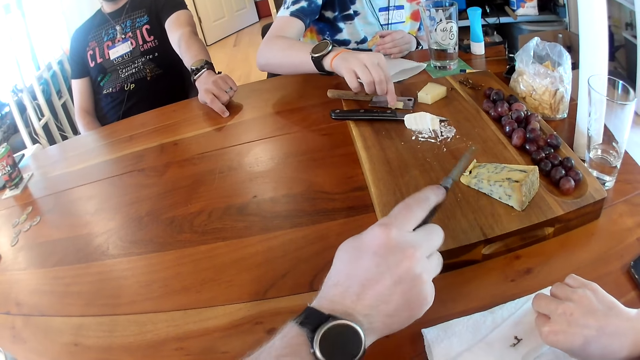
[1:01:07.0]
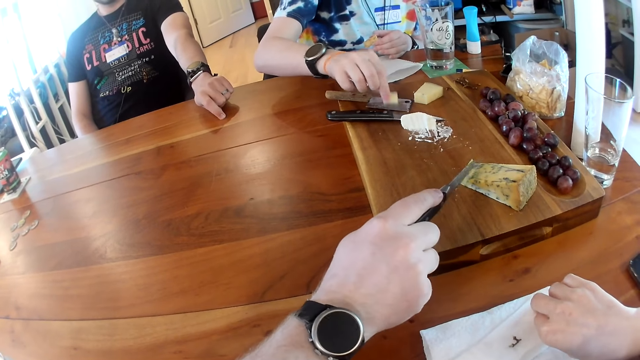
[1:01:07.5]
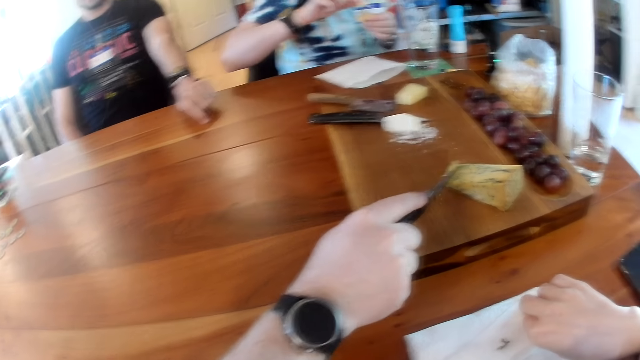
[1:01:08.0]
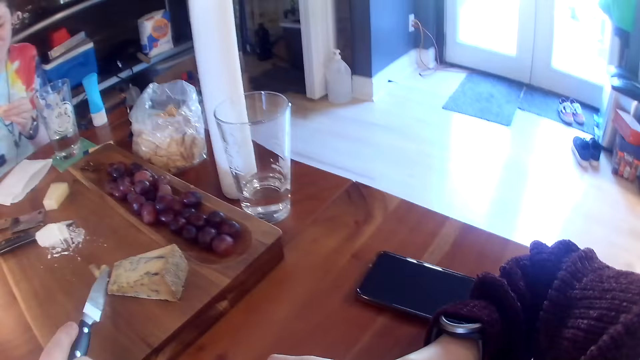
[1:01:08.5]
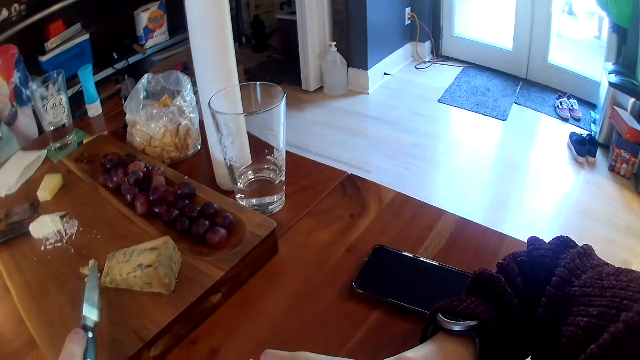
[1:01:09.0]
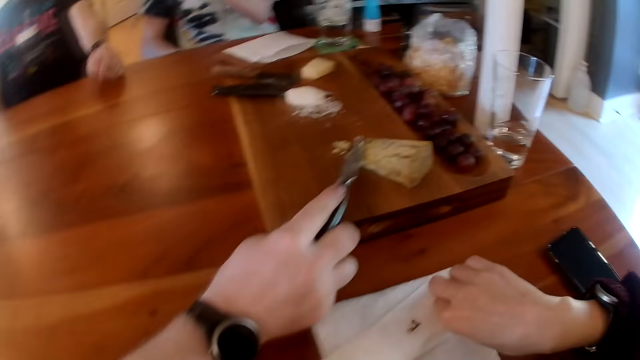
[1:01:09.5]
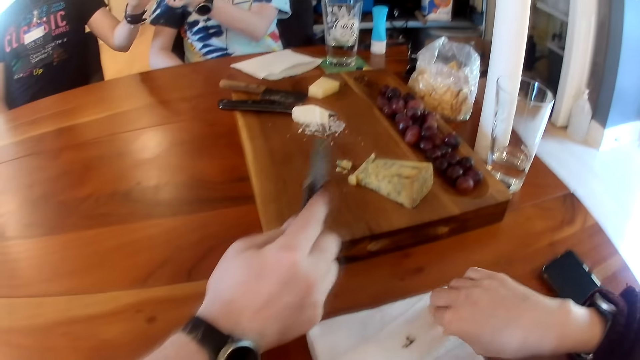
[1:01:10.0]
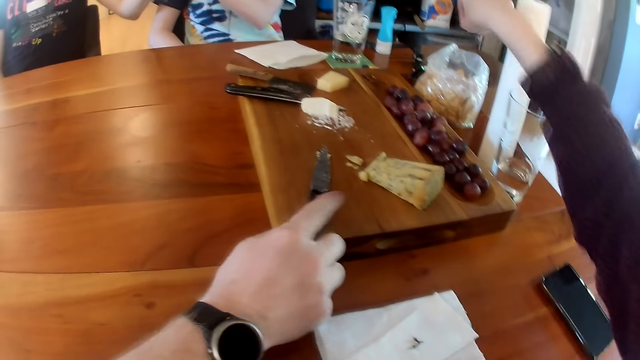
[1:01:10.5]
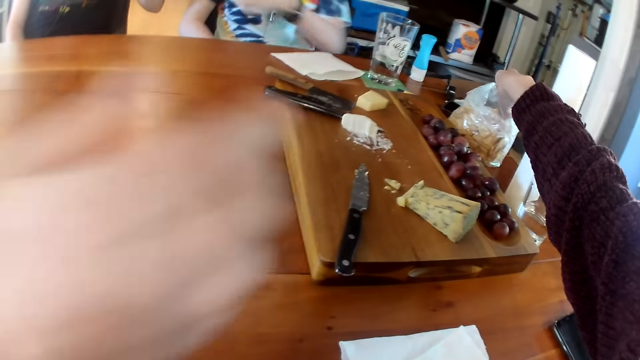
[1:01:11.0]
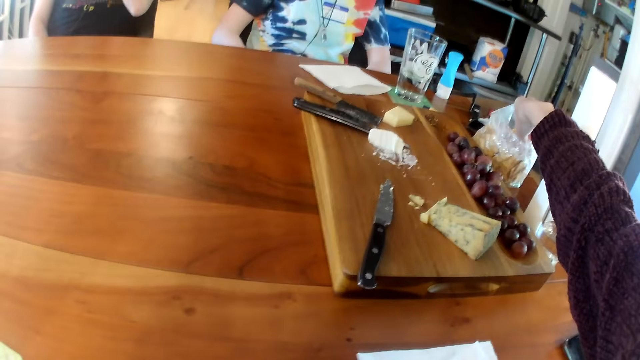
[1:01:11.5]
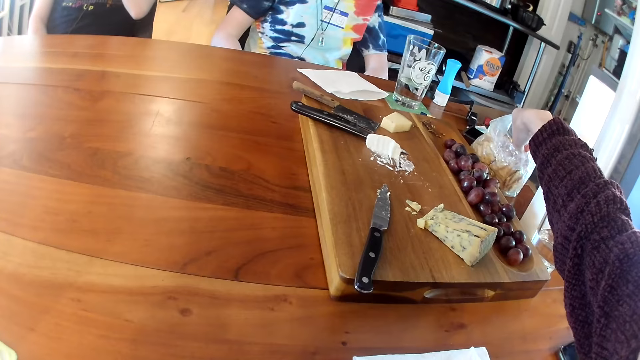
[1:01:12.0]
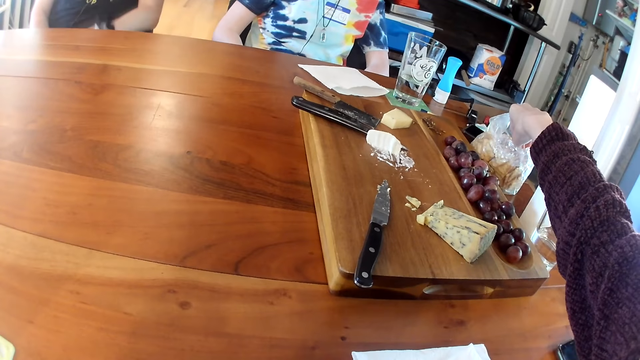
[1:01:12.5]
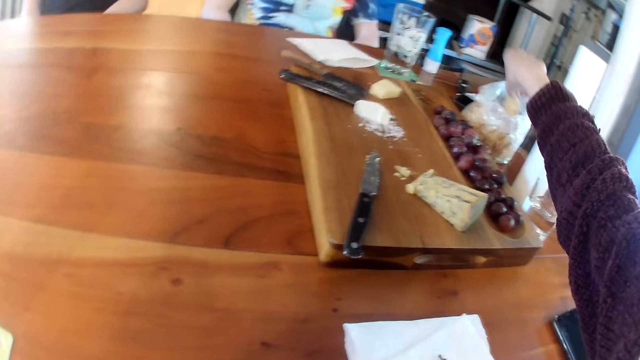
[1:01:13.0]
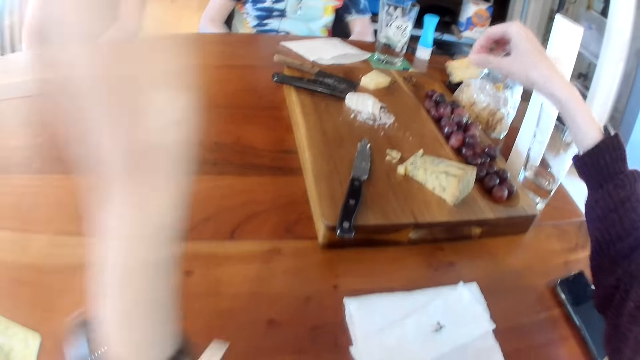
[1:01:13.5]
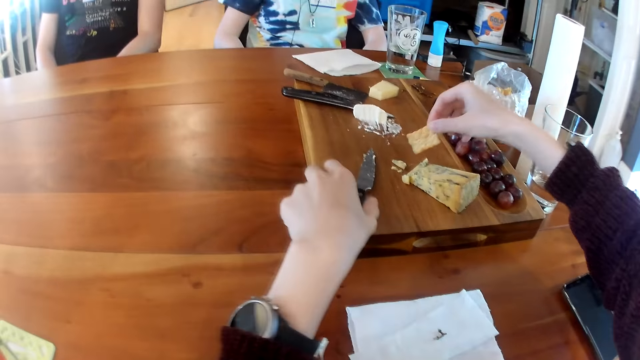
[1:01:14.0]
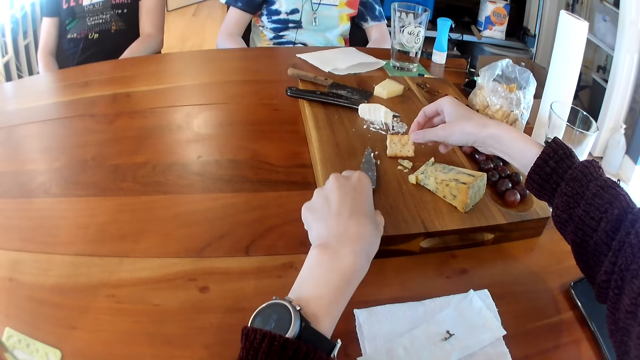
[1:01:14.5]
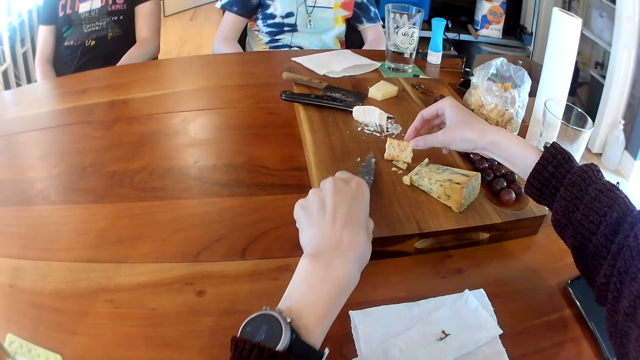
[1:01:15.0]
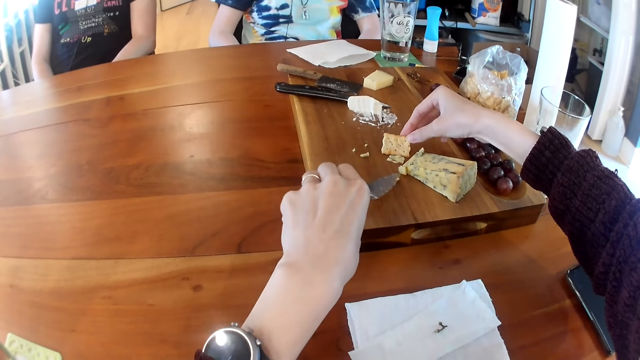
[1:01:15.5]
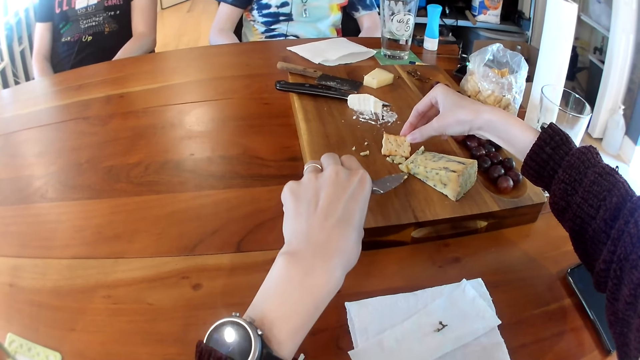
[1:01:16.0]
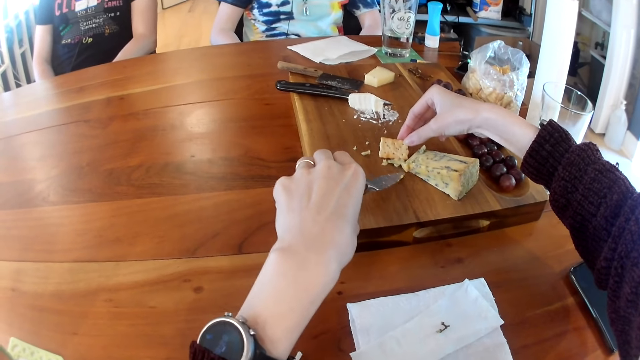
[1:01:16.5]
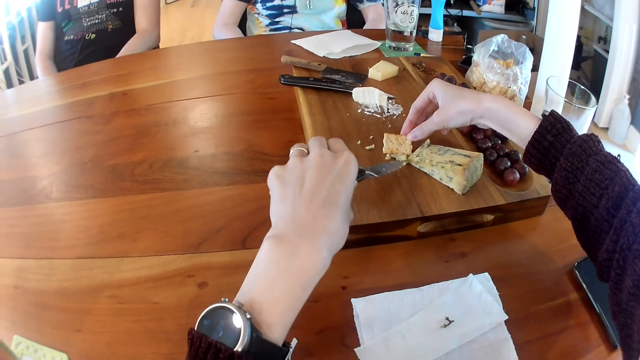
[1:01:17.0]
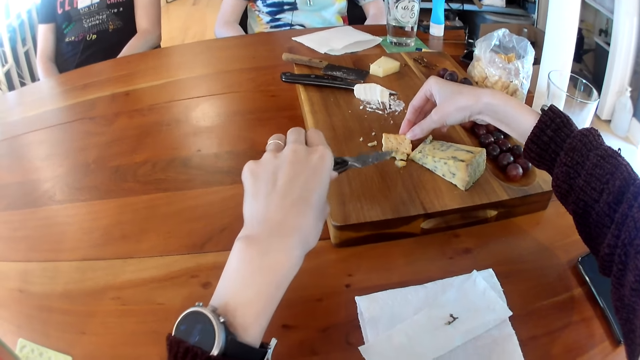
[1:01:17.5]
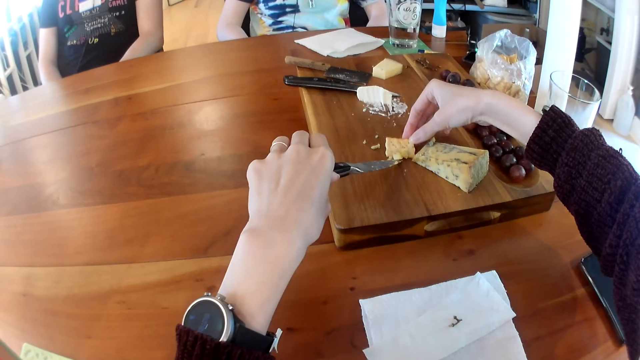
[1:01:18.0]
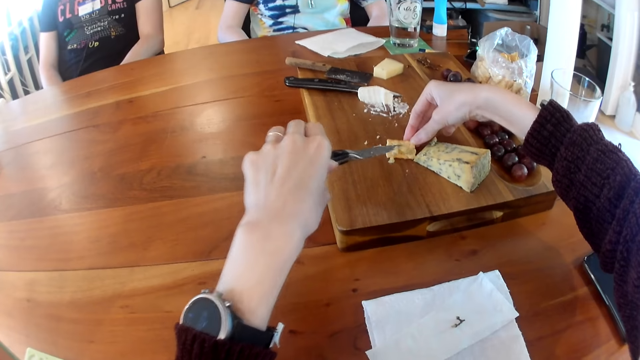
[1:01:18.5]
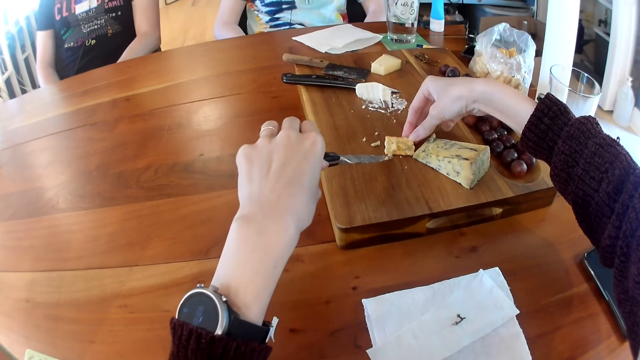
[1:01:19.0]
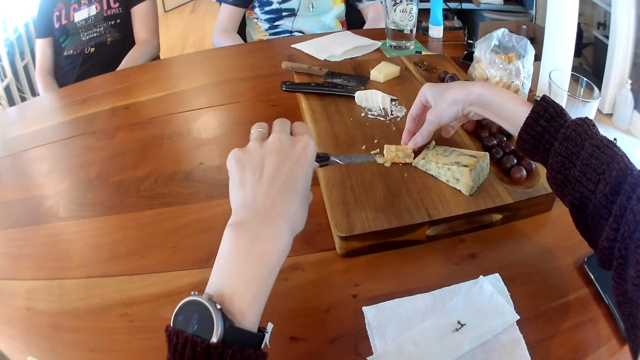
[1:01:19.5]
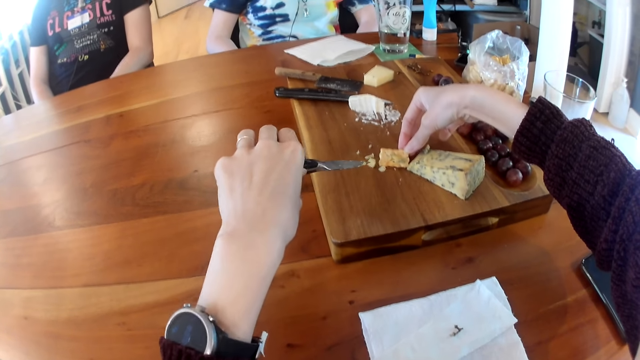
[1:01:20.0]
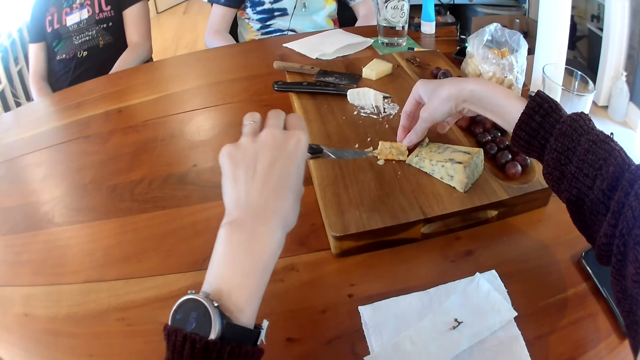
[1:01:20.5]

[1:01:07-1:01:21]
The woman takes the cheese from the blade of the knife with her right hand. The man cuts a piece of cheese on the wooden tray with the knife in his right hand. The camera wearer interacts with the man and the woman. The man drops the knife on the board on top of the table. The camera wearer takes biscuits from the polythene bag on the table with her right hand. She picks up the knife from the wooden tray with her left hand. She places the biscuit on the wooden tray with her right hand. She puts cheese from the wooden tray on the biscuit with the knife in her left hand.

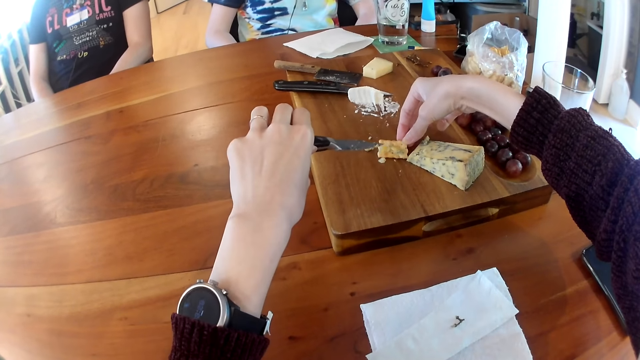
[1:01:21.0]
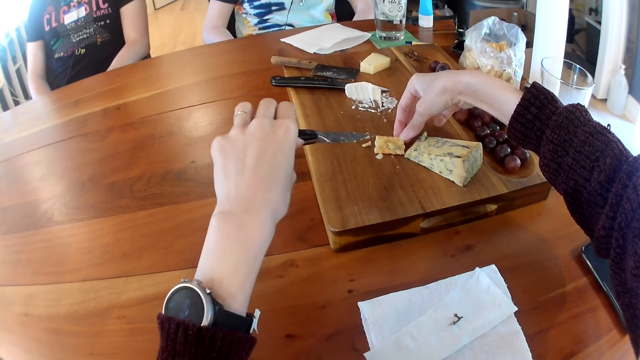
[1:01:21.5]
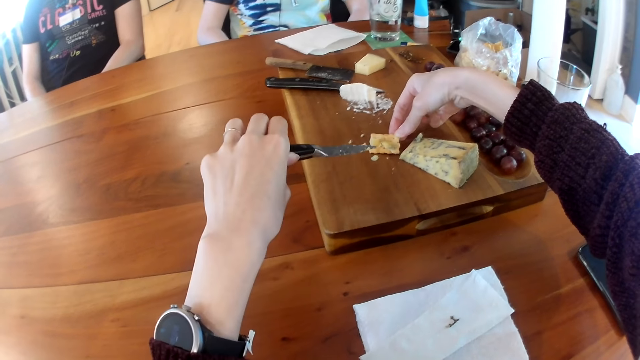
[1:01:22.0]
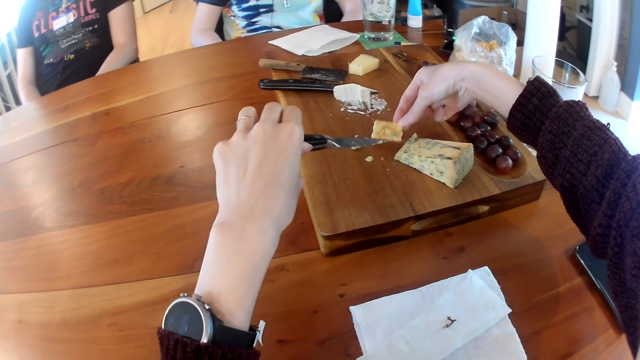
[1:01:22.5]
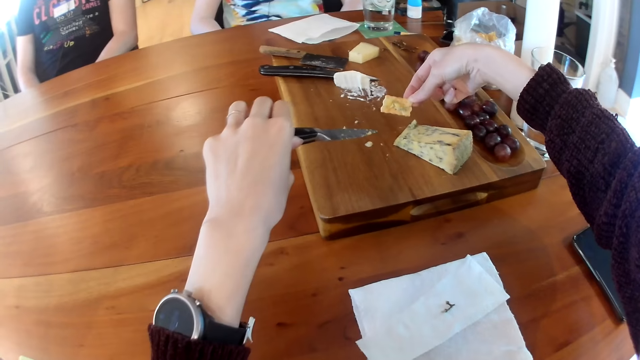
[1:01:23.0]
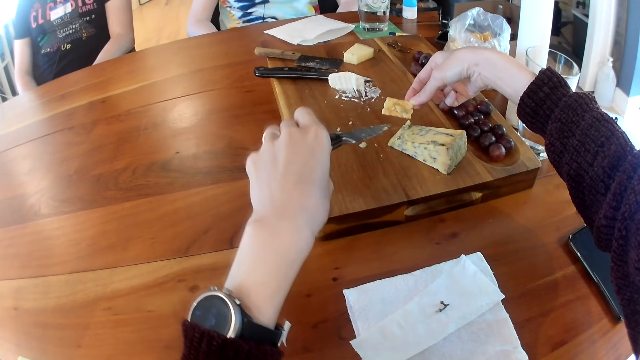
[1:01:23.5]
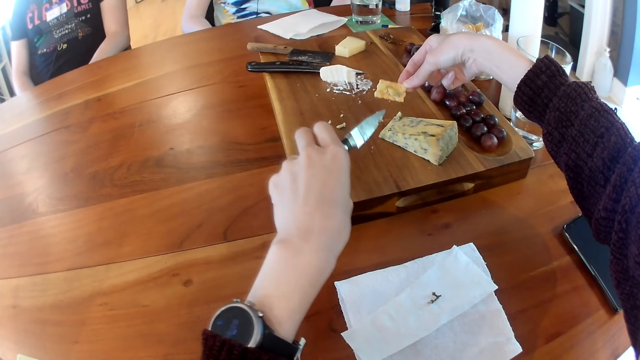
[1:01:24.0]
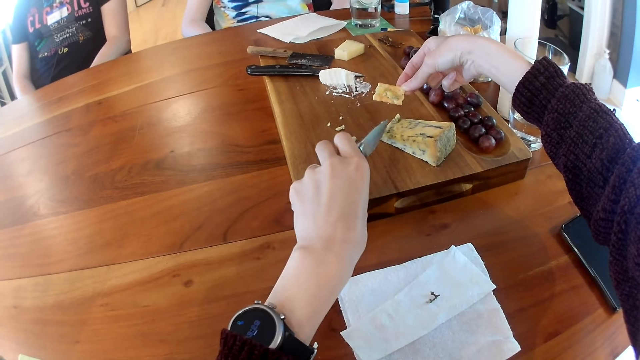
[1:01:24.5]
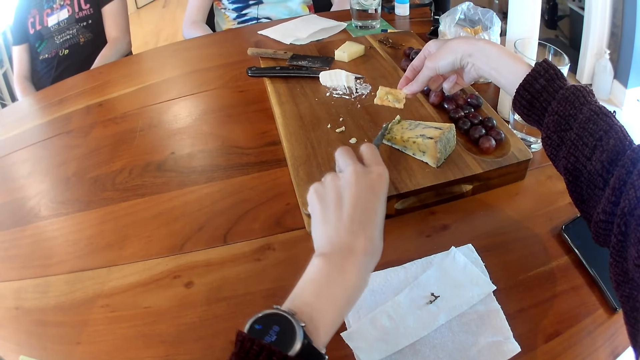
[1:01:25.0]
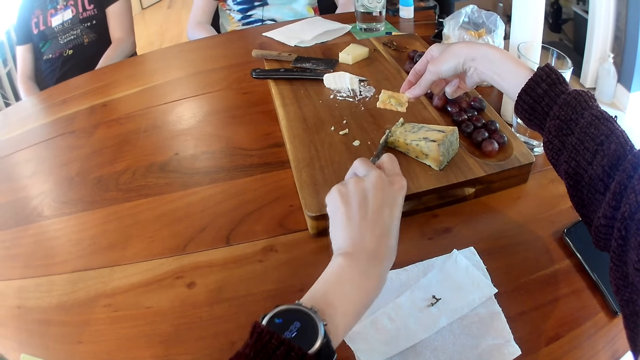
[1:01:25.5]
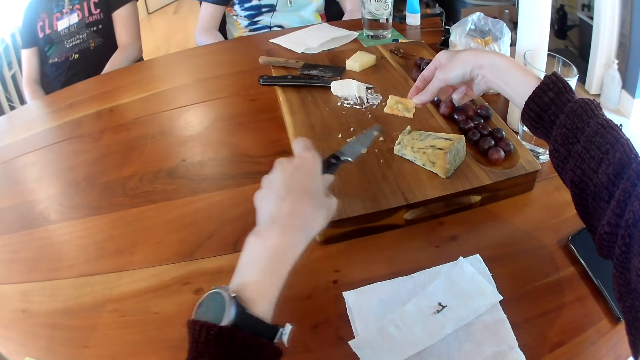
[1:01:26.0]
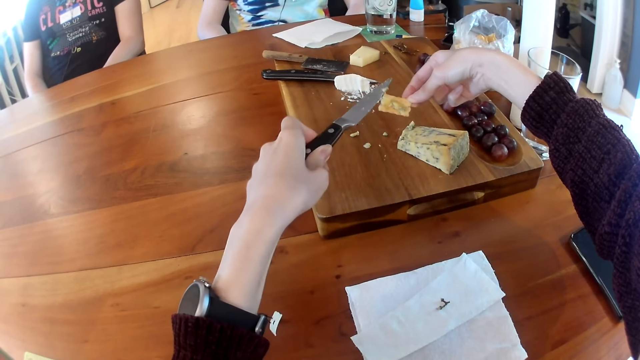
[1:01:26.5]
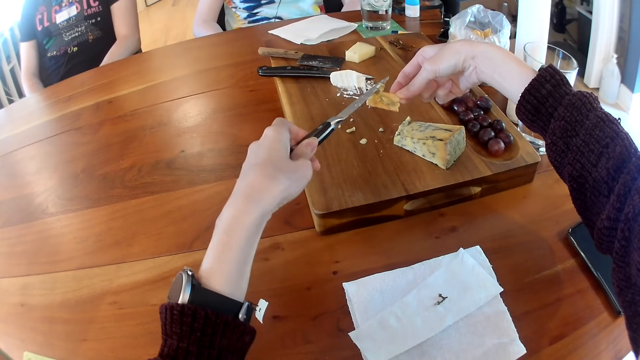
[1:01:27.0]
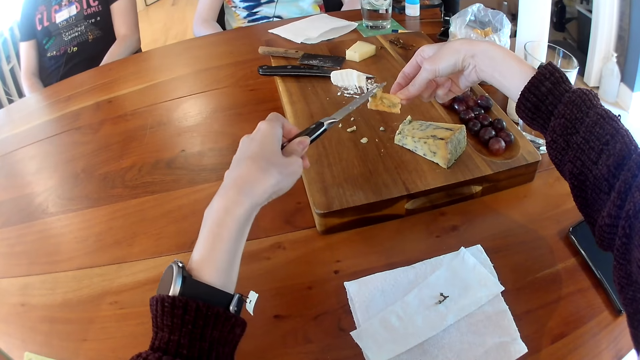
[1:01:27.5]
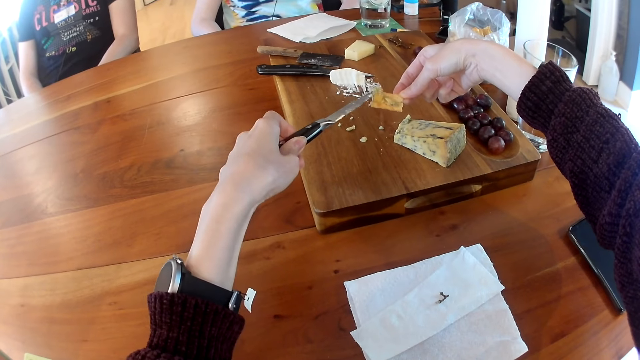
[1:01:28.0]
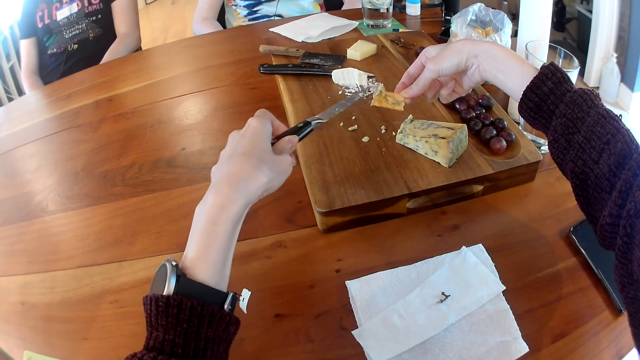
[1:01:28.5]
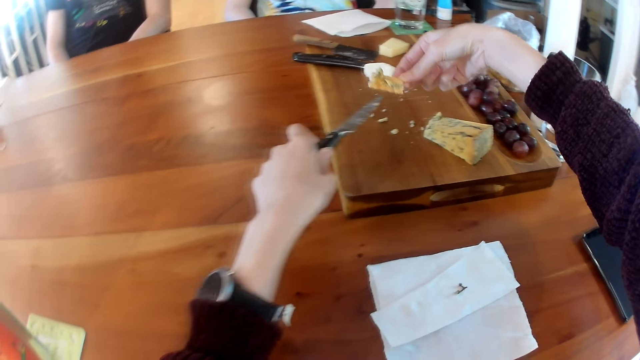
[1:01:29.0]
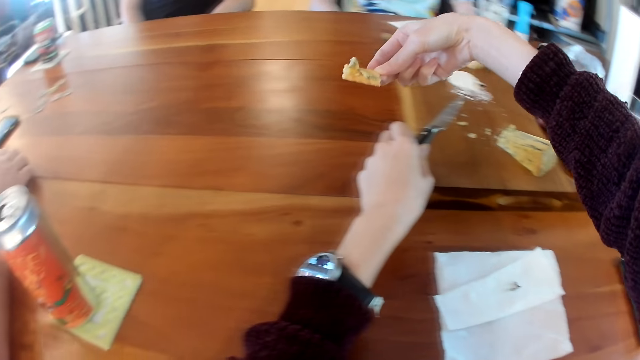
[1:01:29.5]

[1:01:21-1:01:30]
The camera wearer cuts another piece of the cheese on the wooden tray with the knife in her left hand. She puts cheese on the biscuit with the knife in her left hand.
